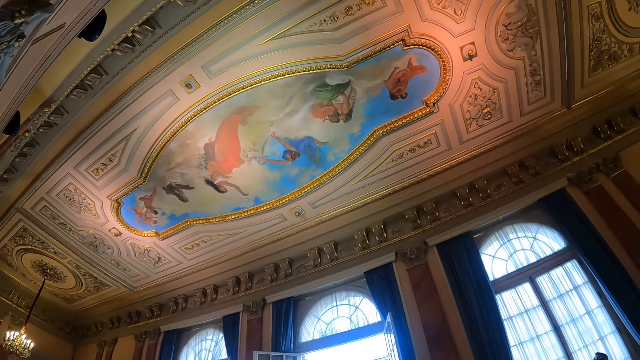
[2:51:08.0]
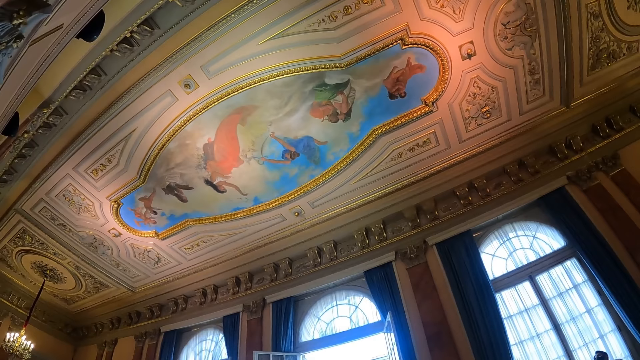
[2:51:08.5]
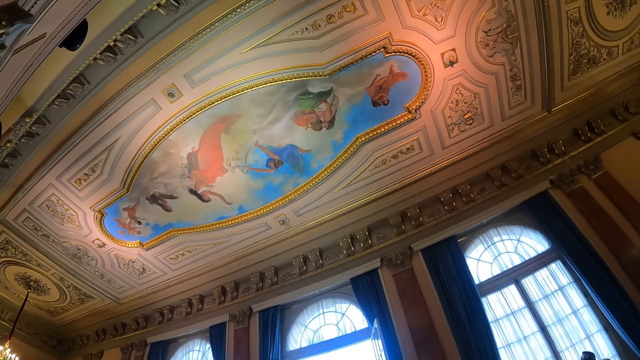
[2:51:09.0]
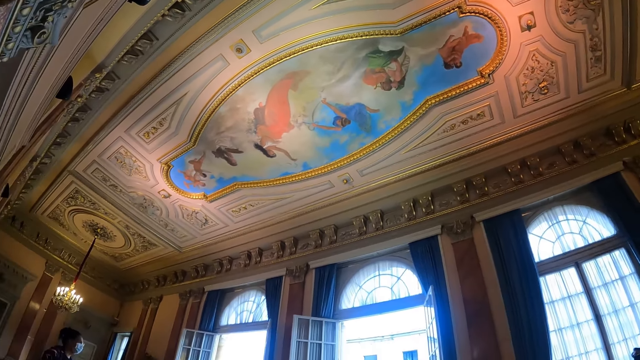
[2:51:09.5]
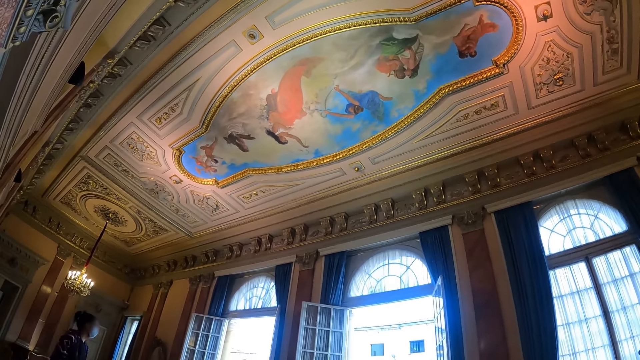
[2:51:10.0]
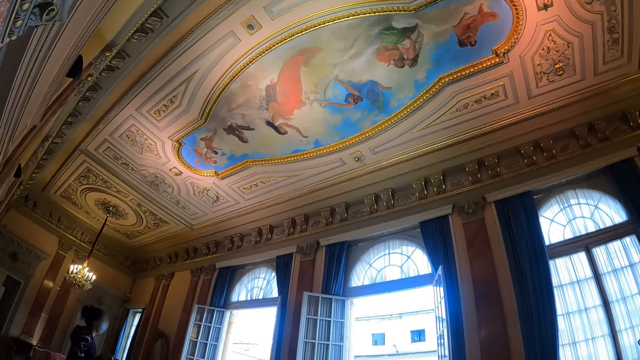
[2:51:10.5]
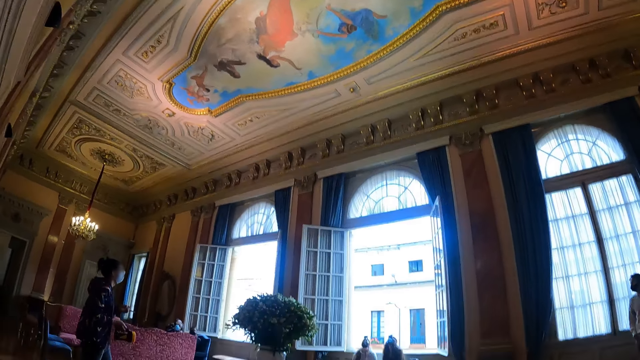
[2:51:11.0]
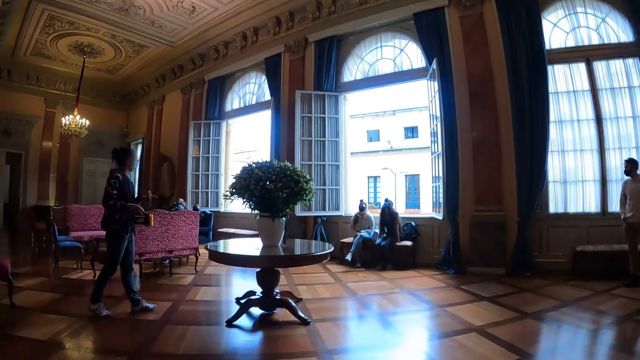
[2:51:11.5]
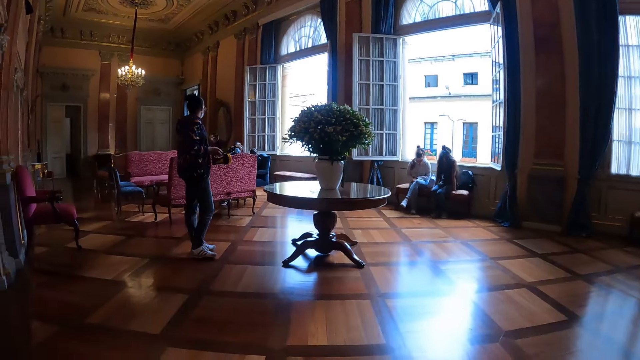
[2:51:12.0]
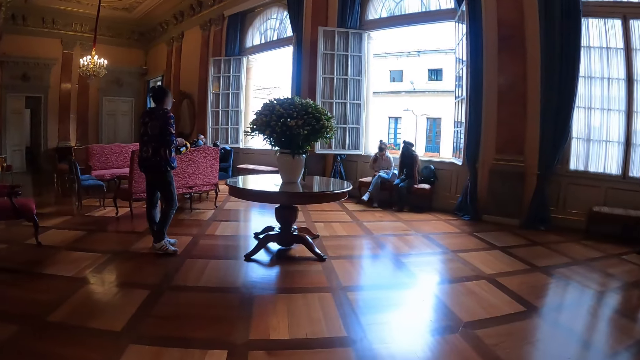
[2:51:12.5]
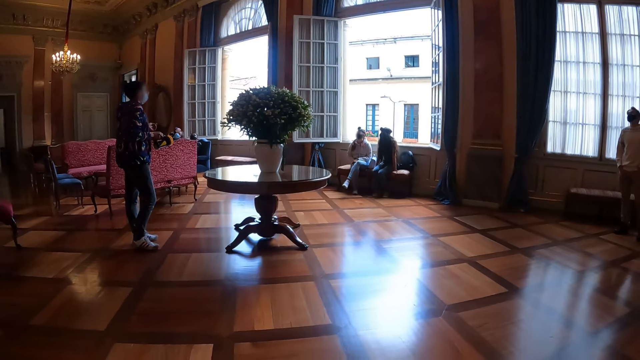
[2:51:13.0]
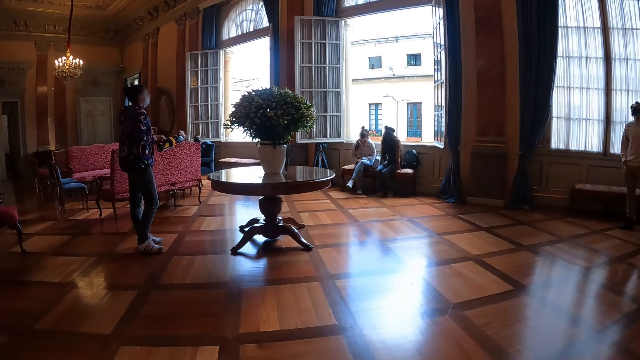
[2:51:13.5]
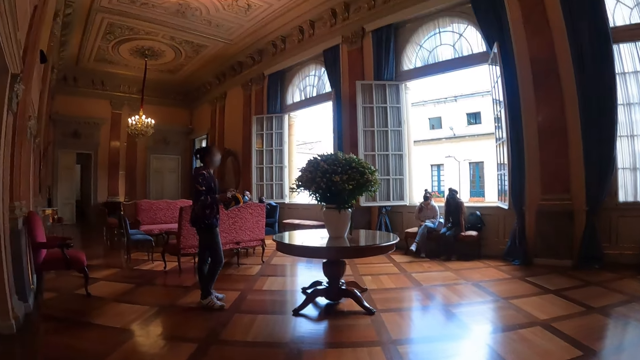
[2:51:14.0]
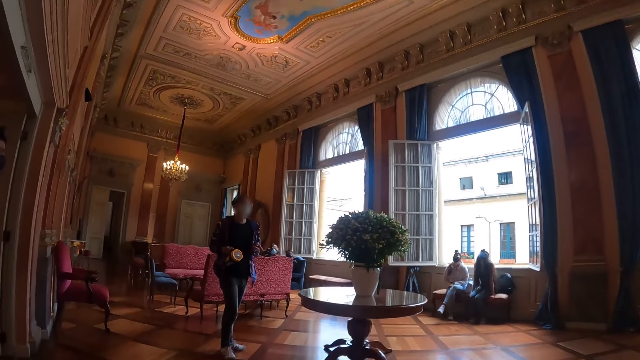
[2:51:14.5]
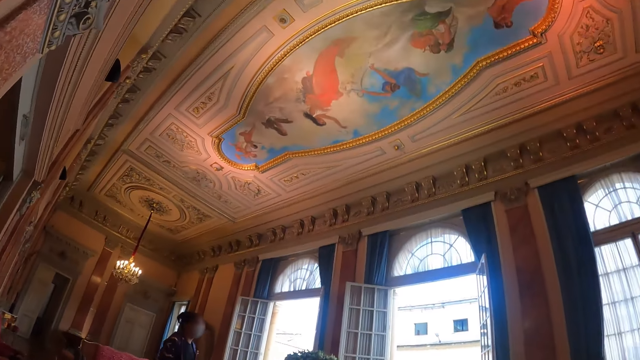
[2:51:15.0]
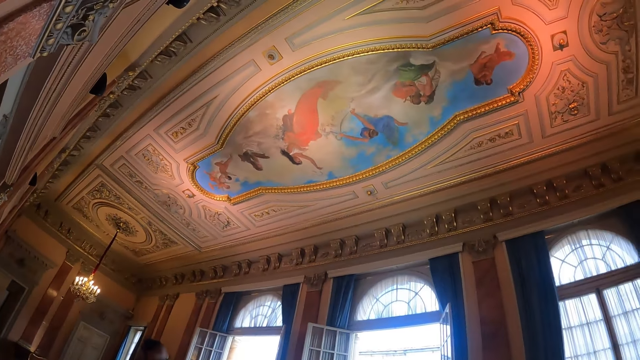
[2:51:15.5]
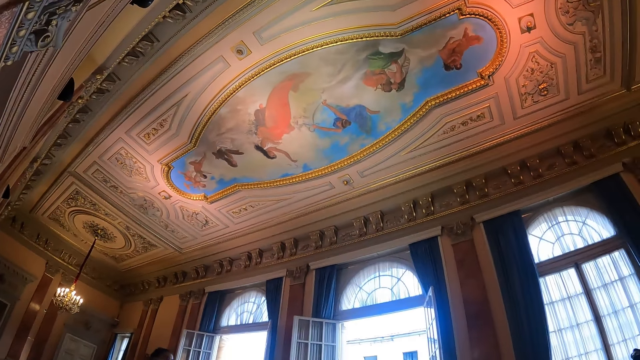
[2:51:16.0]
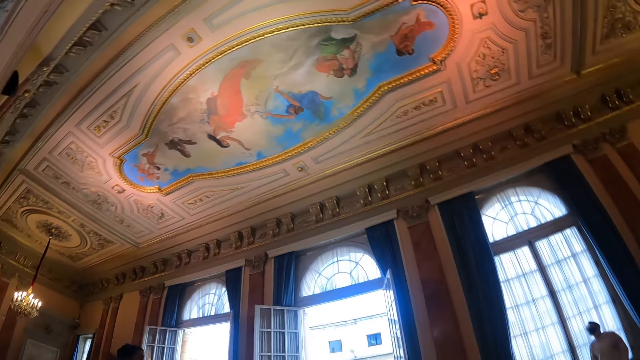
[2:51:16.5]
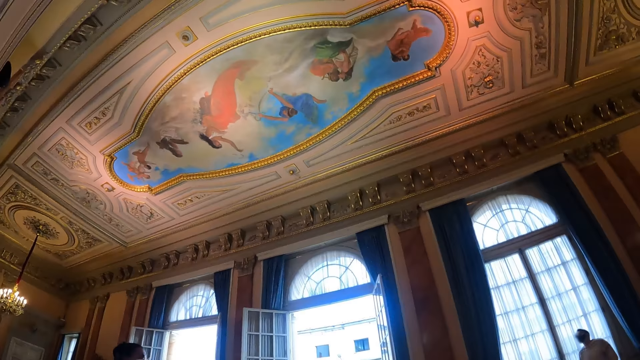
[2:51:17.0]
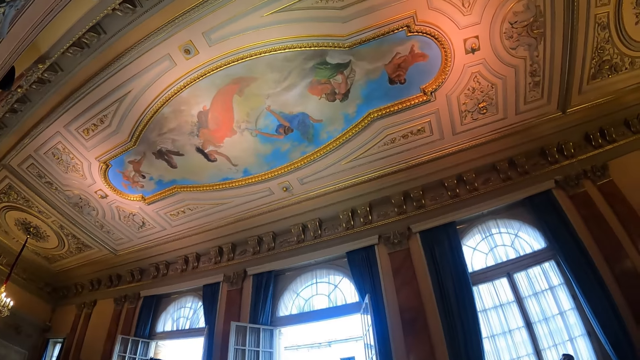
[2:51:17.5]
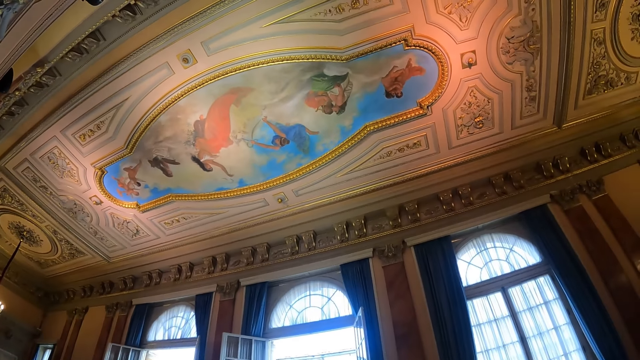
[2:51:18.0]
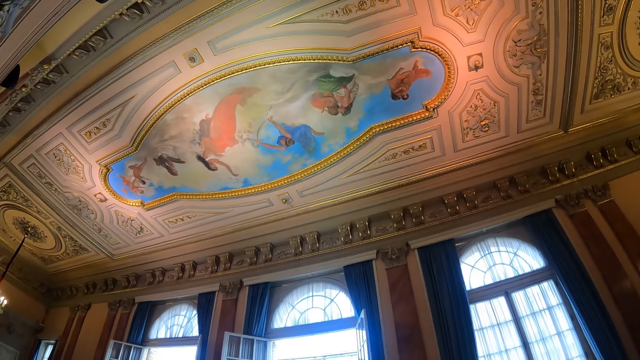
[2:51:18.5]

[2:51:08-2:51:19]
A man instructs the group. The camera wearer looks at the man. They stare at the ceiling.

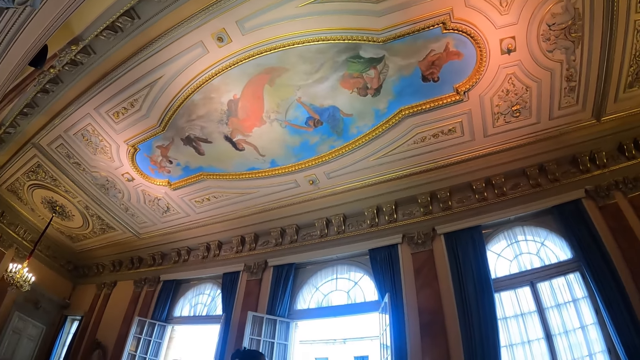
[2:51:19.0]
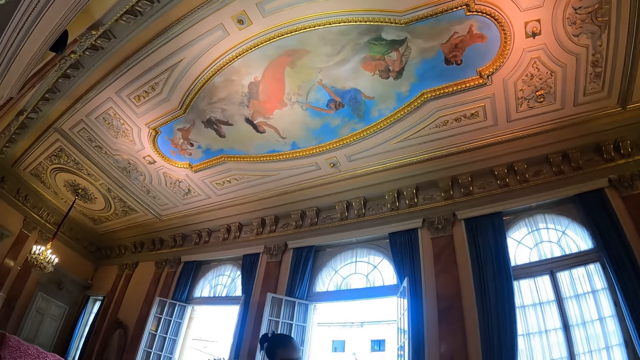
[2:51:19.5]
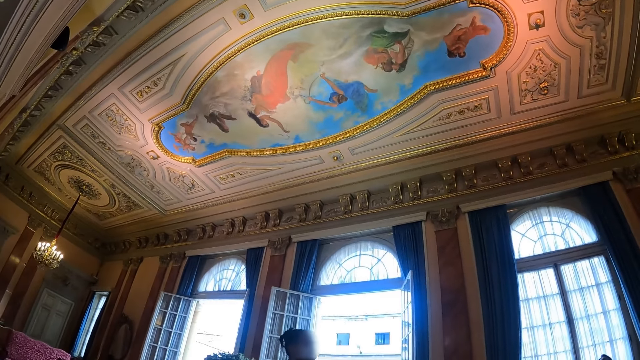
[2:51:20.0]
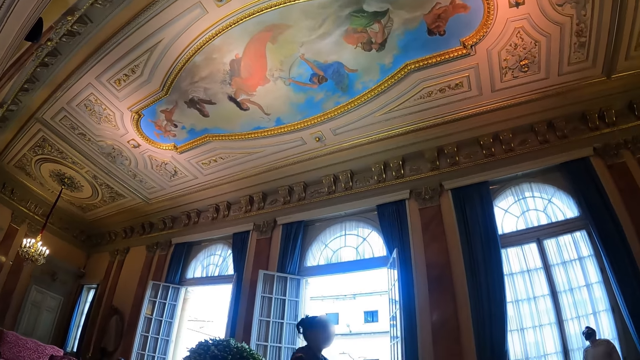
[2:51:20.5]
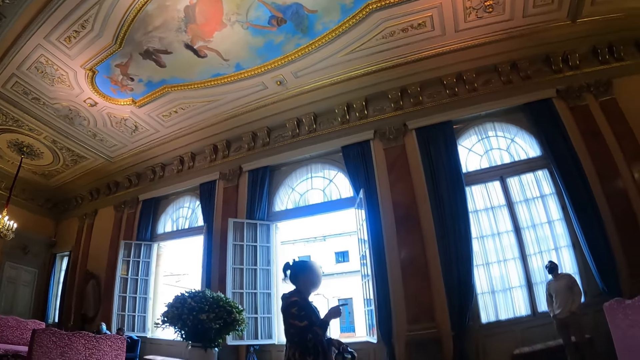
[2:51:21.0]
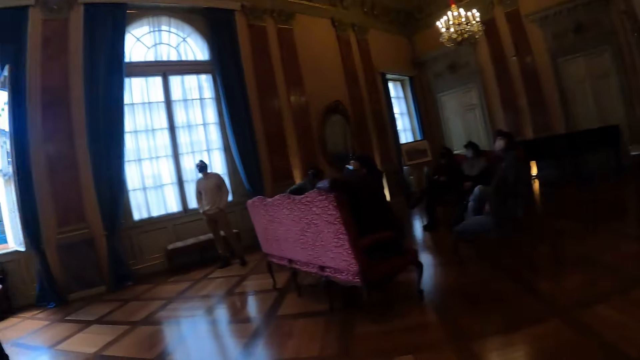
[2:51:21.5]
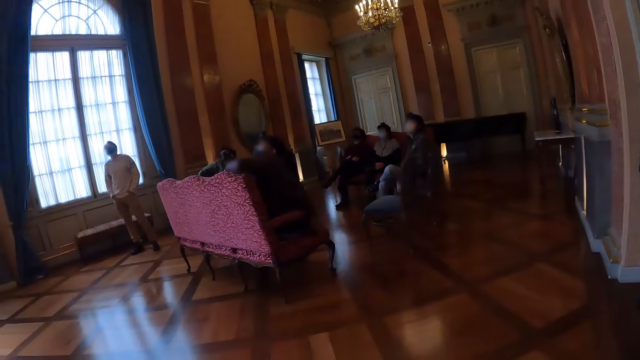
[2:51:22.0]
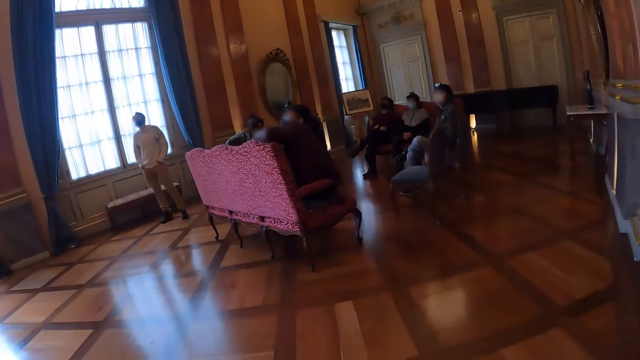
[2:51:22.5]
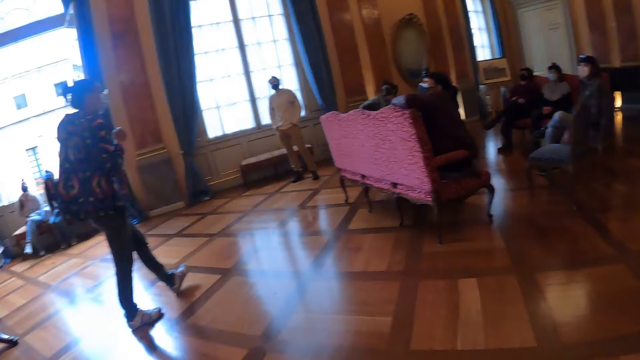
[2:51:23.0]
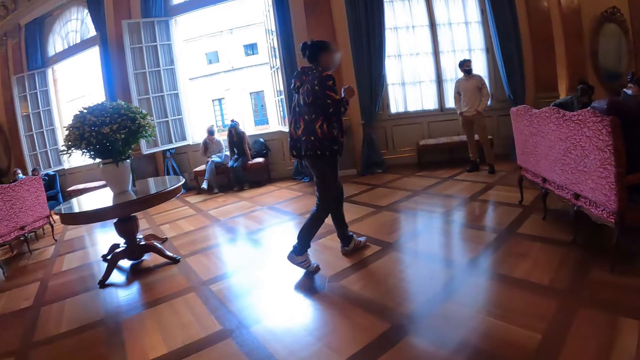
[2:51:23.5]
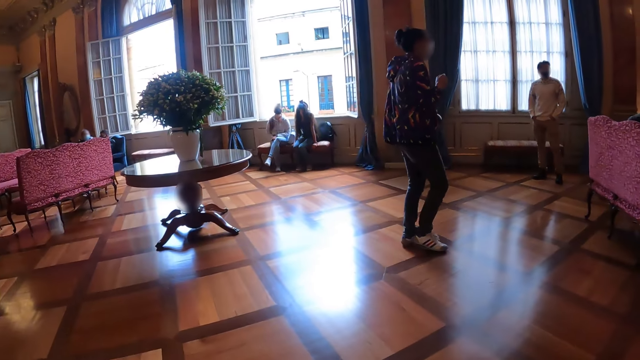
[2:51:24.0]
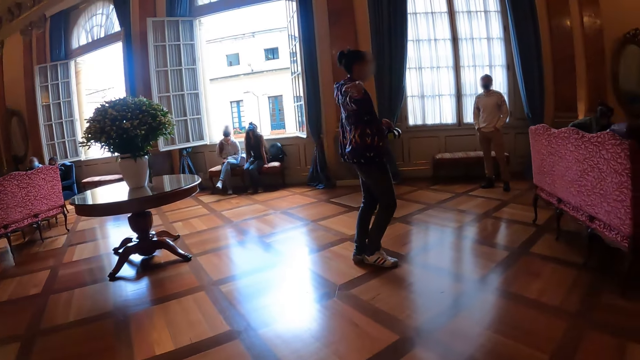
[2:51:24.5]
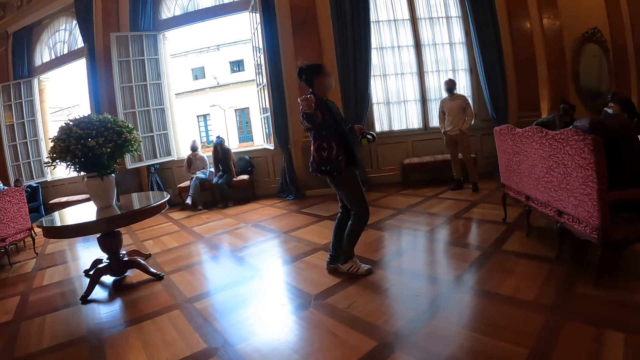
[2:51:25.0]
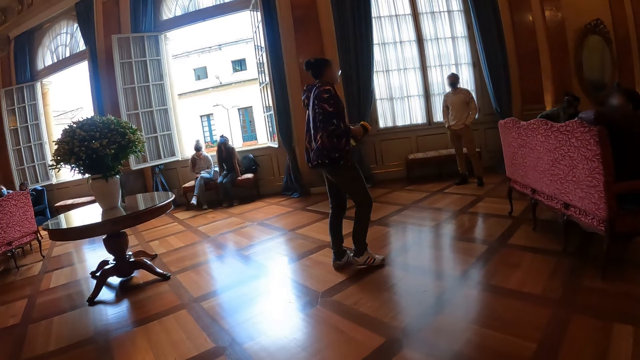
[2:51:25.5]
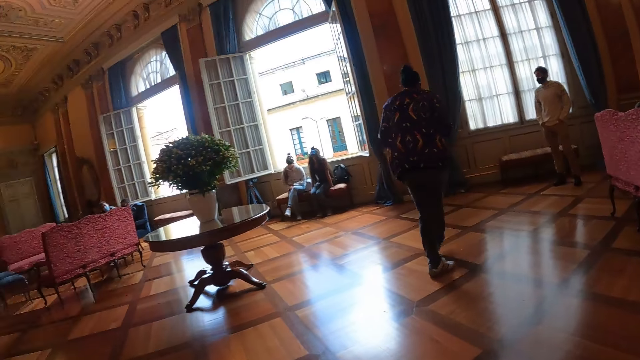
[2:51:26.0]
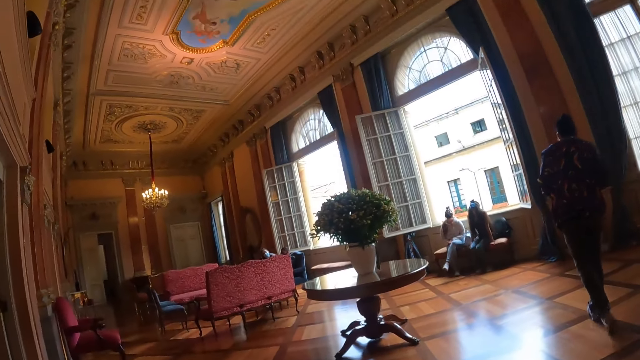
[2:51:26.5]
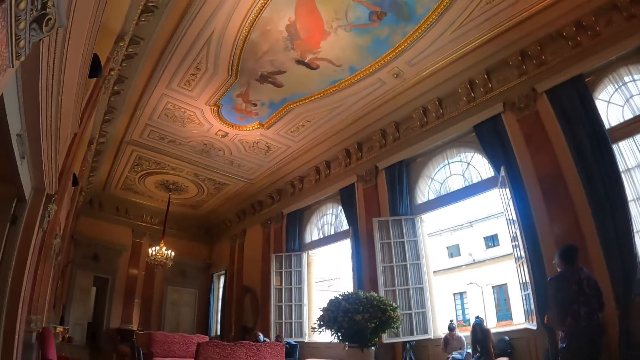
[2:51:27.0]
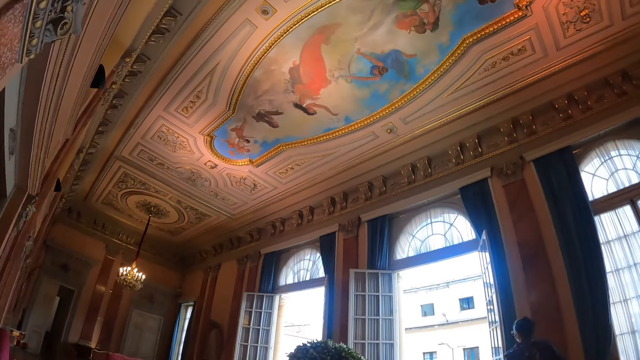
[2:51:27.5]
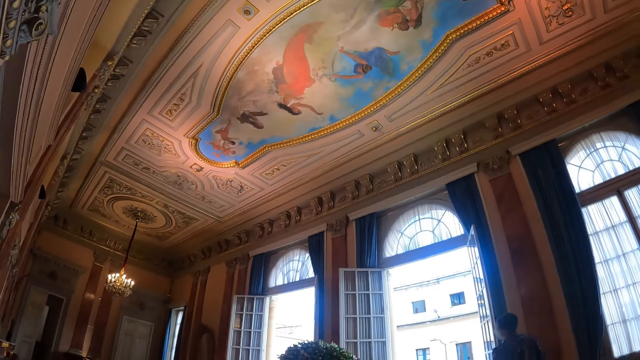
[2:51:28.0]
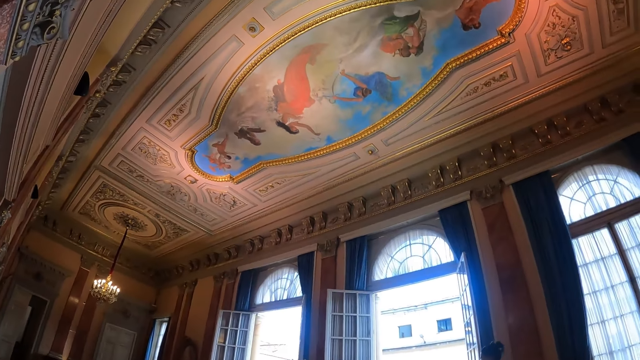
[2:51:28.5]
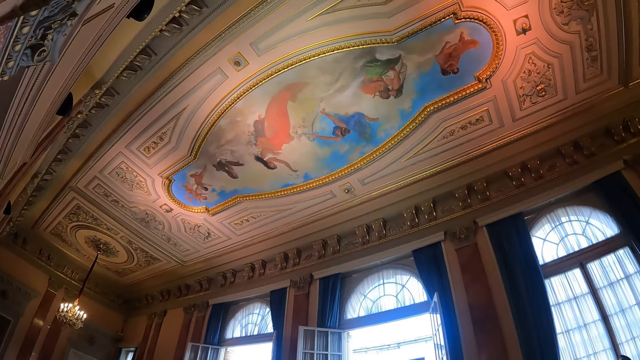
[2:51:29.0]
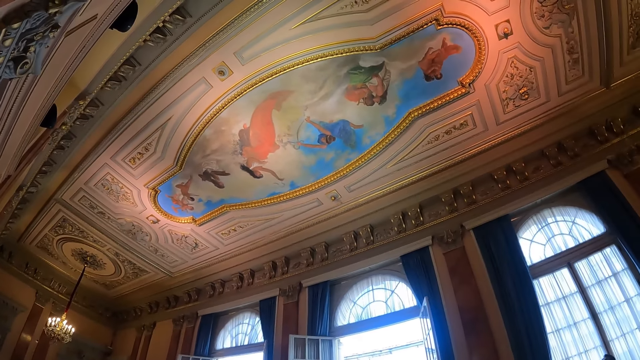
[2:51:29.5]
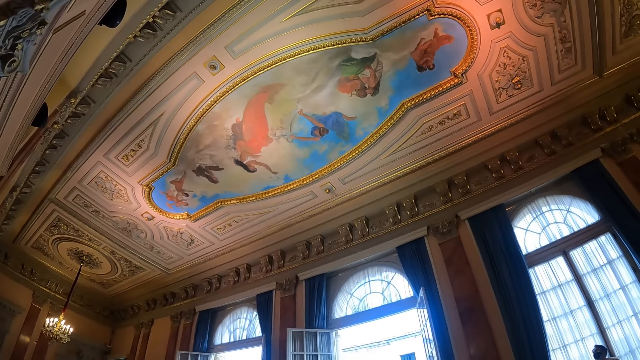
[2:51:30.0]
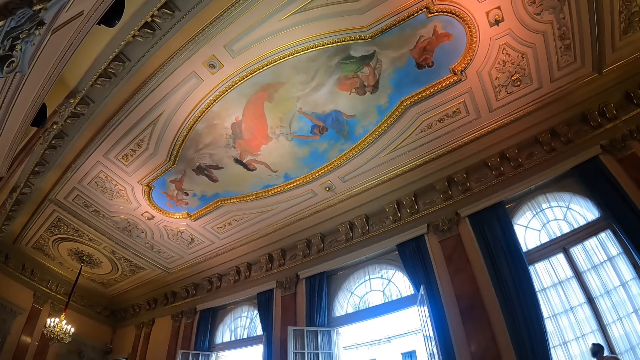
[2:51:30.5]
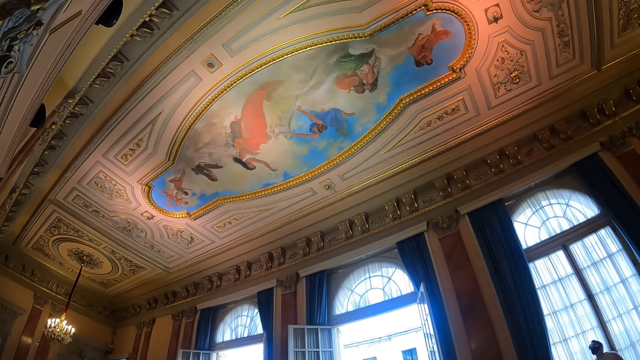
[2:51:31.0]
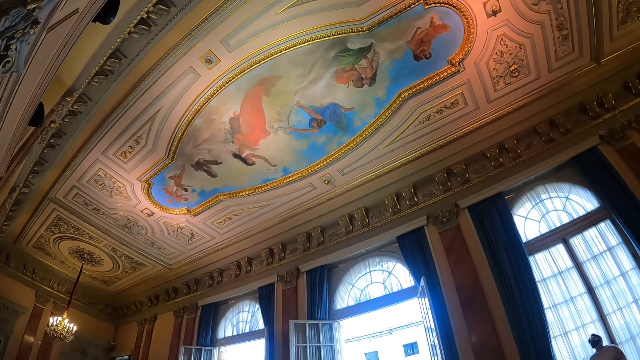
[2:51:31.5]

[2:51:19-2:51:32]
A man talks to the group. The camera wearer looks around in a room. The man points a finger. The camera wearer looks around in the room. They look at the ceiling.
